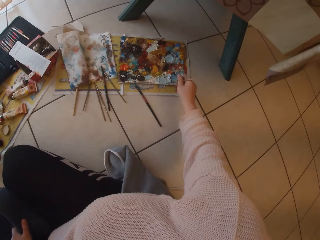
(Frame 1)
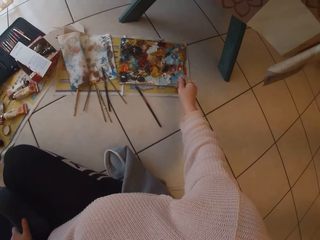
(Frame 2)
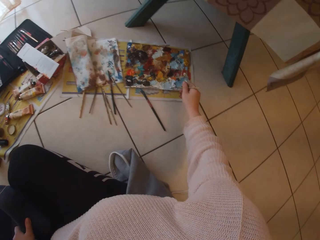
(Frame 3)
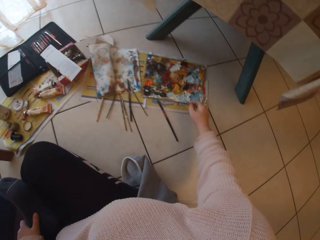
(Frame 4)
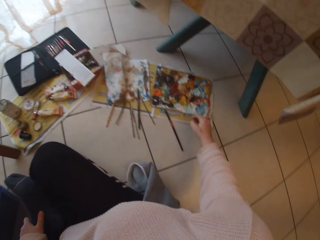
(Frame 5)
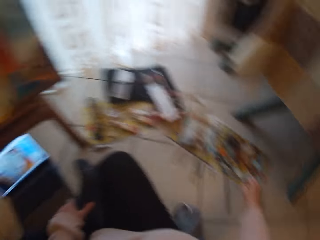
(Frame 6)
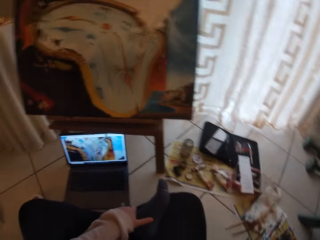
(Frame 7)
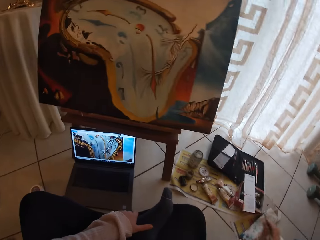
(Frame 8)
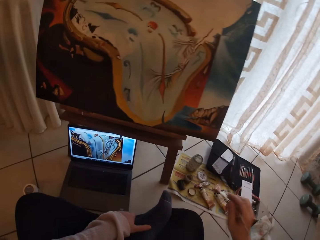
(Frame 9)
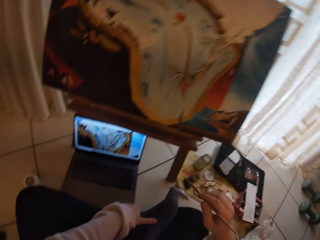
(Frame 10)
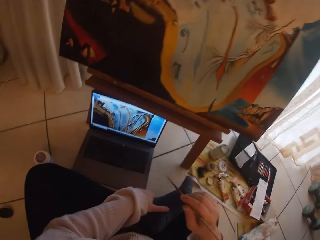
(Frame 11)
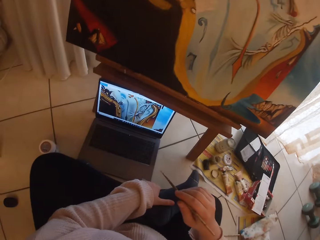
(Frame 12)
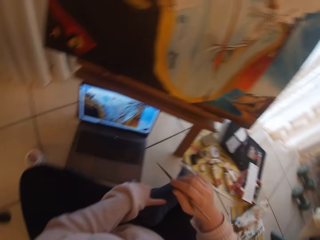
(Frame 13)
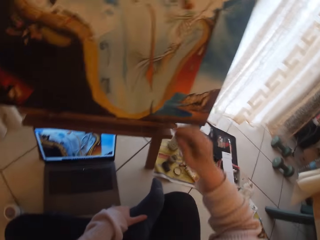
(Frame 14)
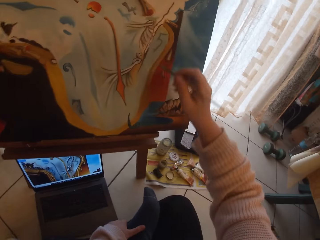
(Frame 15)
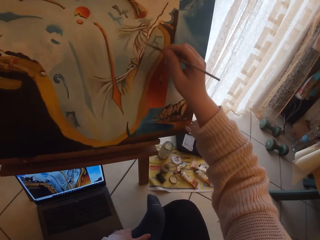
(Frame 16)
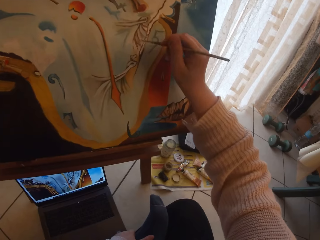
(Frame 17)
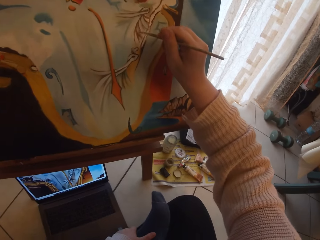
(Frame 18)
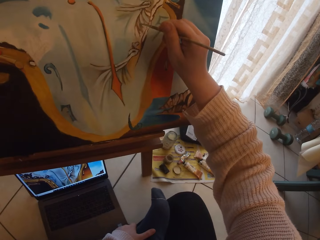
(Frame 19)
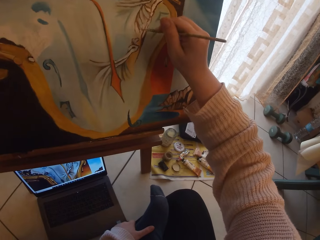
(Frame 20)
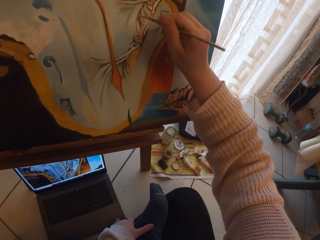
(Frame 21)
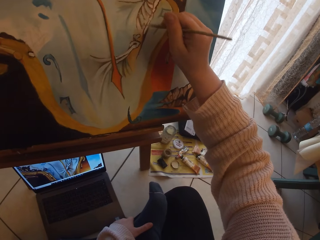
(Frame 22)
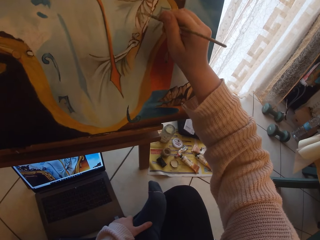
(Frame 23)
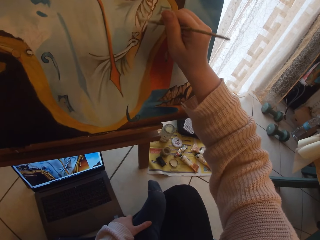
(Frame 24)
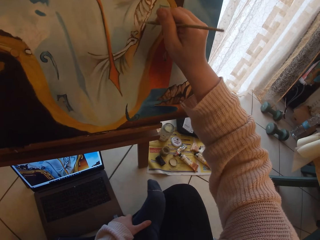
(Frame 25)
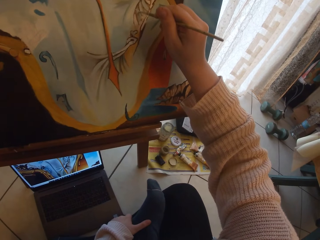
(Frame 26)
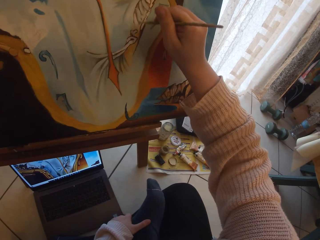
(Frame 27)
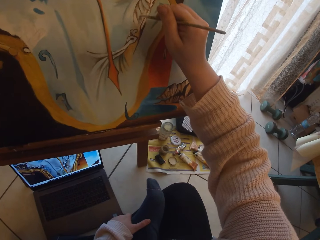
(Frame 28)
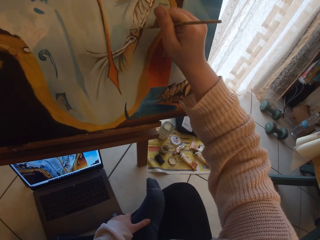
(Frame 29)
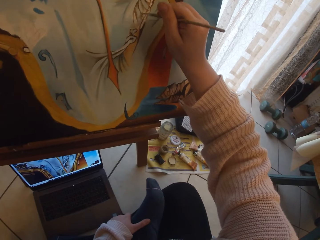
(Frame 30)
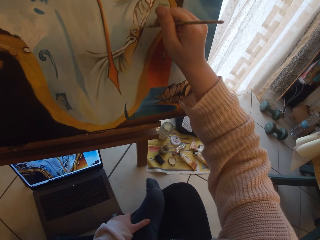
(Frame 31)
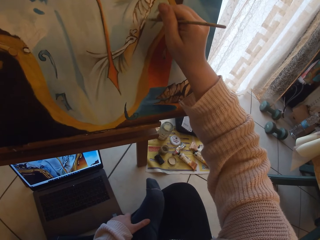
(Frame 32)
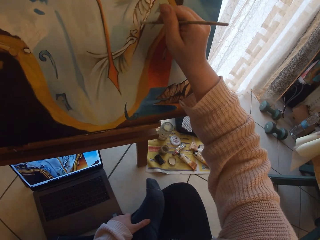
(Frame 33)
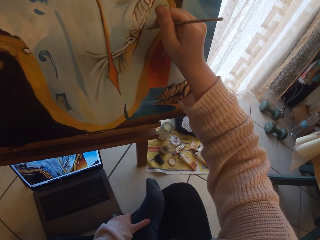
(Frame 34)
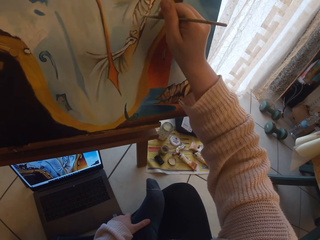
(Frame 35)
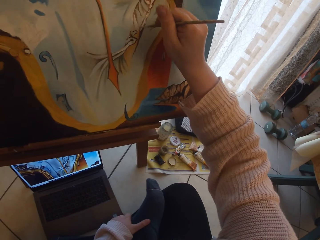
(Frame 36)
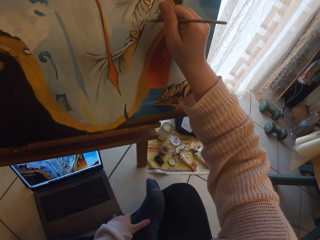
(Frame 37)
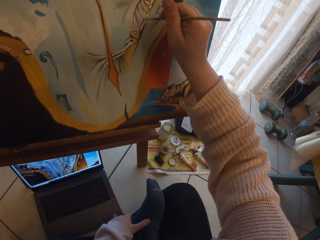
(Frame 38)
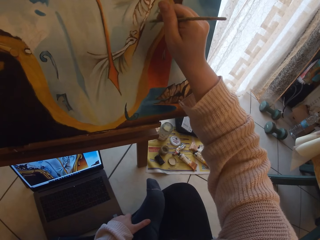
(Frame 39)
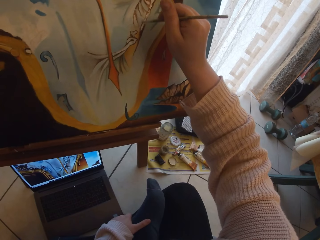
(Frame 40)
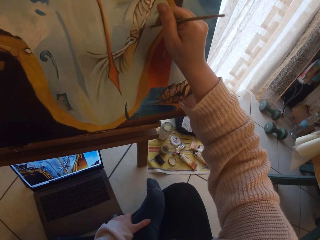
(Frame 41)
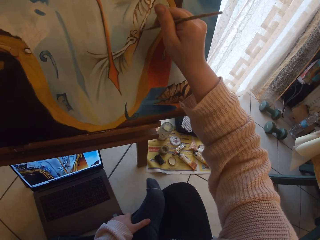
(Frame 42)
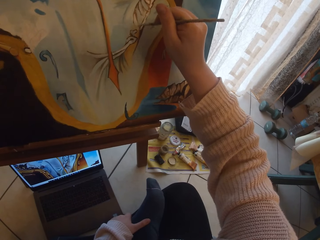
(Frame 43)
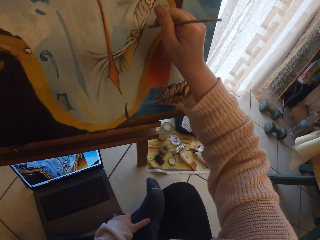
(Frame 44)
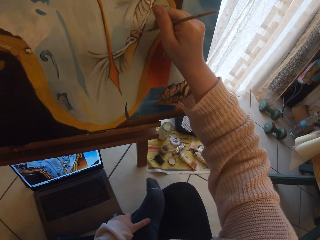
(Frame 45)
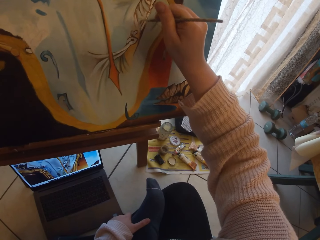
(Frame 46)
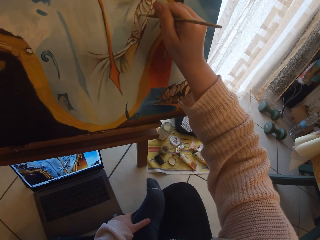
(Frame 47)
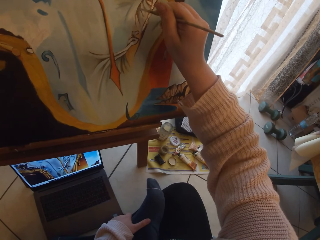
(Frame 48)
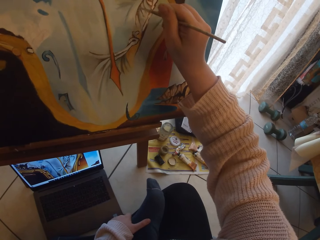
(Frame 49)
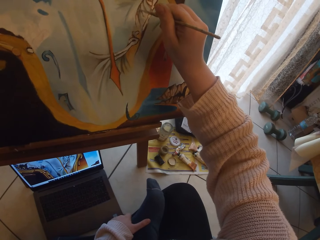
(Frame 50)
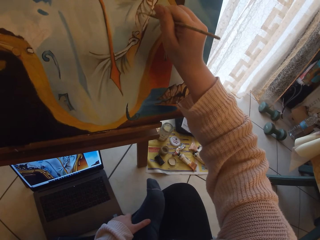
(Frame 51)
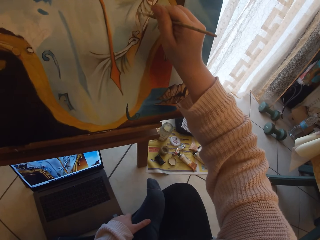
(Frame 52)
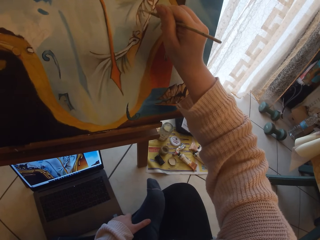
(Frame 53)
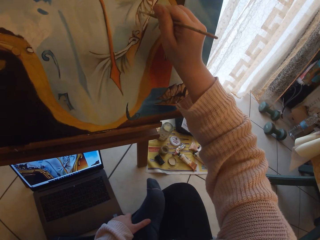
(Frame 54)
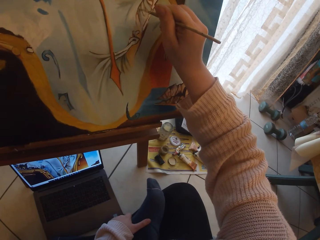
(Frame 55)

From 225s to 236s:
The camera wearer takes some paint from the paint pallet with the paint brush or liner brush. They lean back in the workshop. They paint the paint canvas with the paint brush.

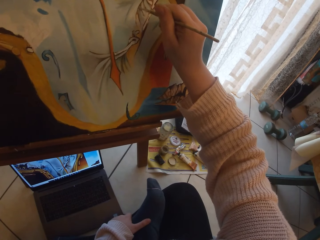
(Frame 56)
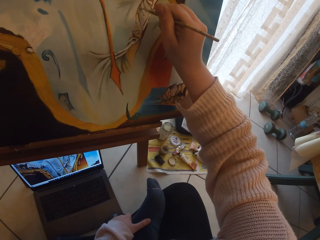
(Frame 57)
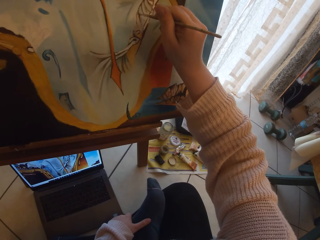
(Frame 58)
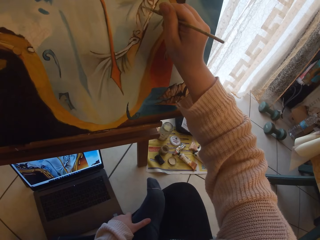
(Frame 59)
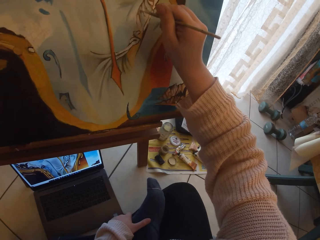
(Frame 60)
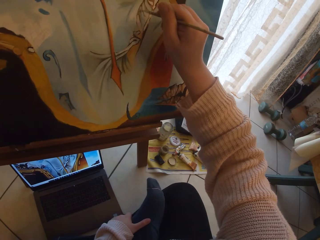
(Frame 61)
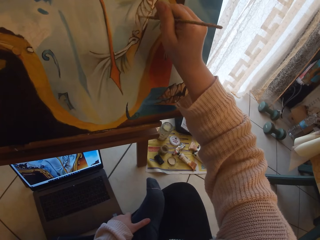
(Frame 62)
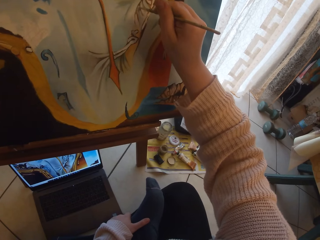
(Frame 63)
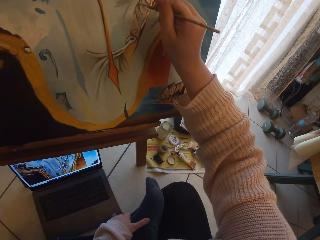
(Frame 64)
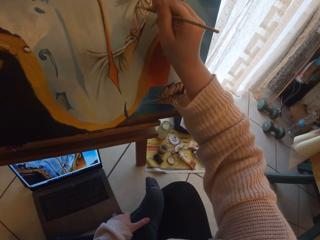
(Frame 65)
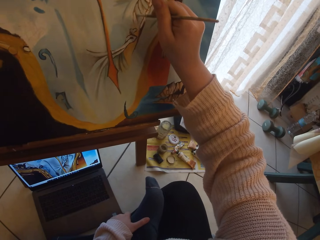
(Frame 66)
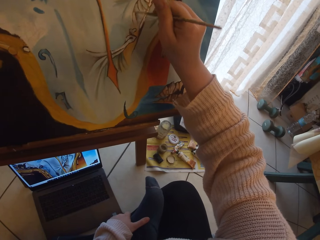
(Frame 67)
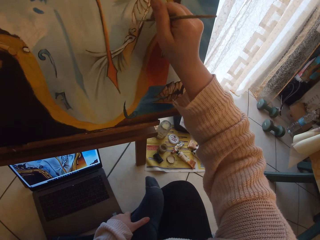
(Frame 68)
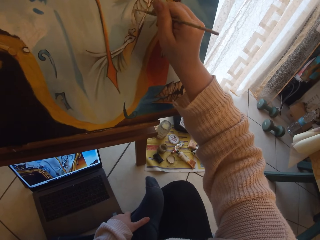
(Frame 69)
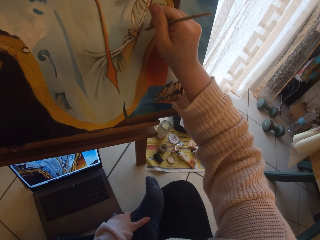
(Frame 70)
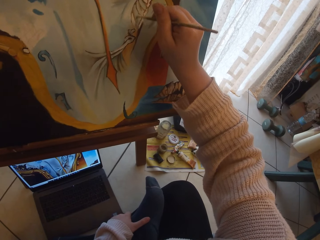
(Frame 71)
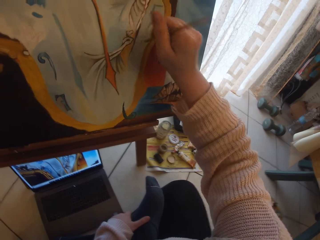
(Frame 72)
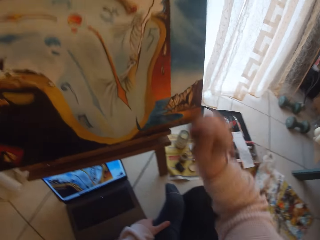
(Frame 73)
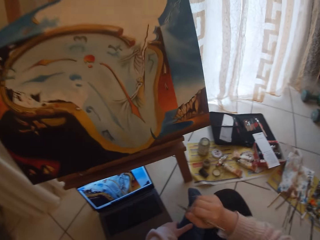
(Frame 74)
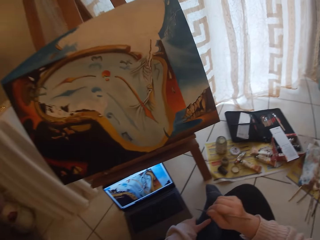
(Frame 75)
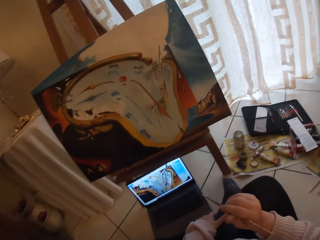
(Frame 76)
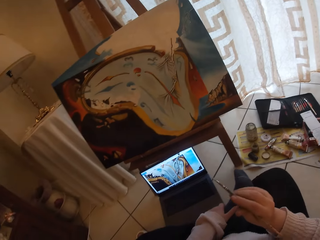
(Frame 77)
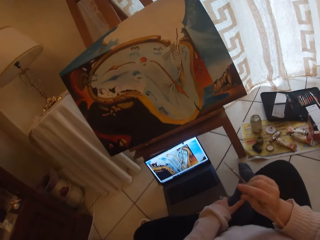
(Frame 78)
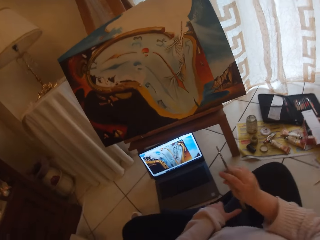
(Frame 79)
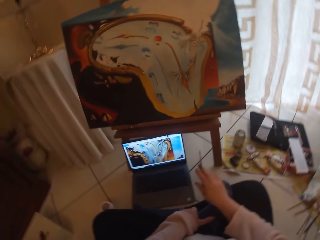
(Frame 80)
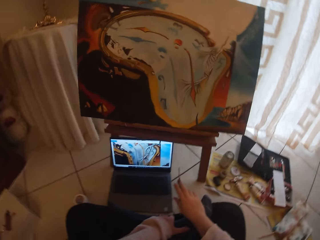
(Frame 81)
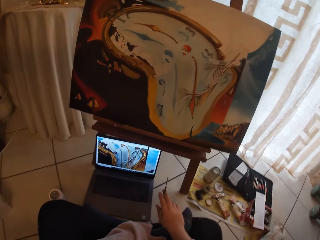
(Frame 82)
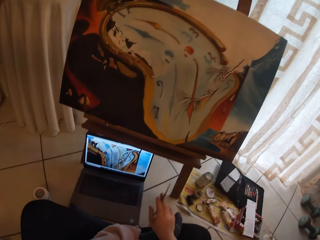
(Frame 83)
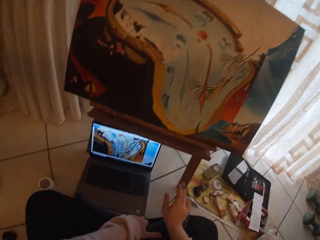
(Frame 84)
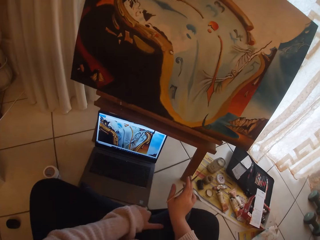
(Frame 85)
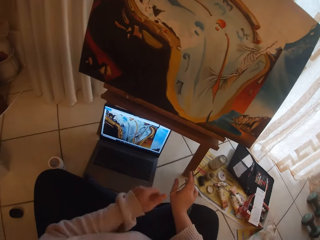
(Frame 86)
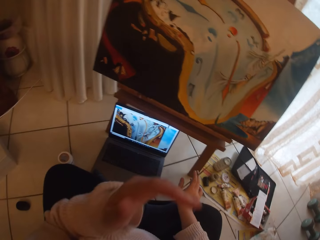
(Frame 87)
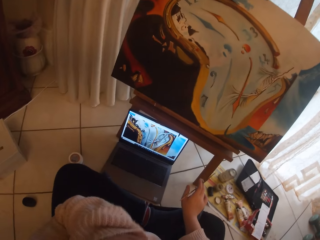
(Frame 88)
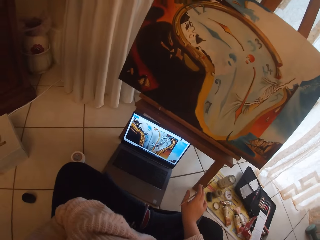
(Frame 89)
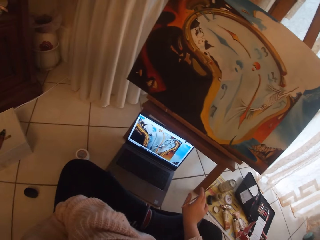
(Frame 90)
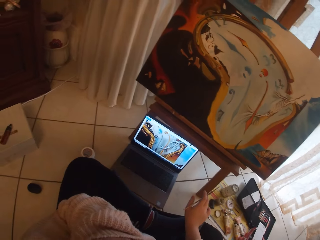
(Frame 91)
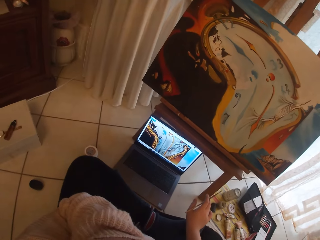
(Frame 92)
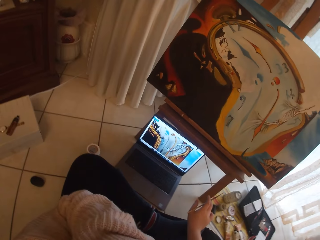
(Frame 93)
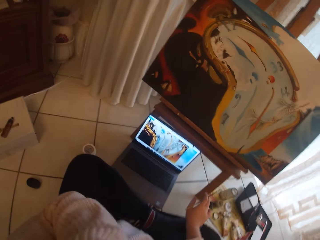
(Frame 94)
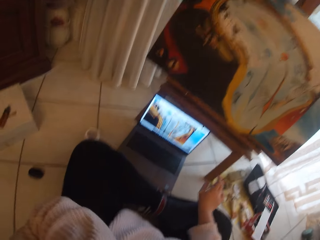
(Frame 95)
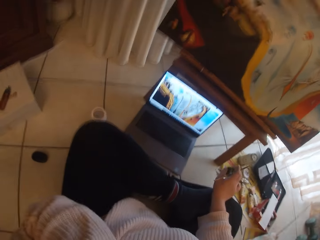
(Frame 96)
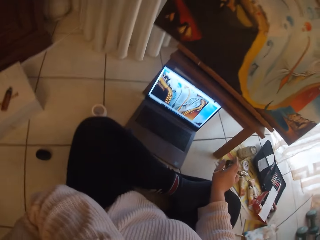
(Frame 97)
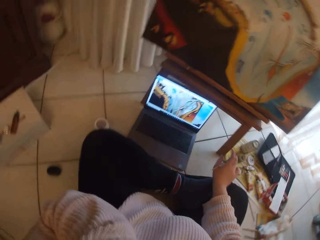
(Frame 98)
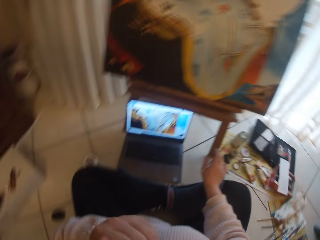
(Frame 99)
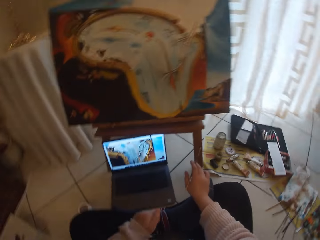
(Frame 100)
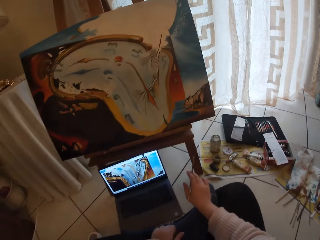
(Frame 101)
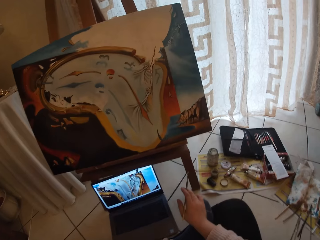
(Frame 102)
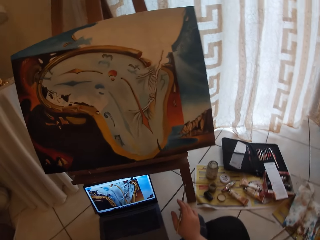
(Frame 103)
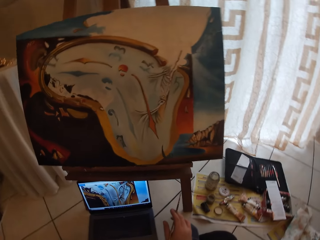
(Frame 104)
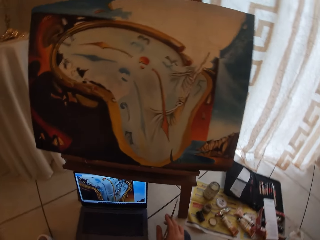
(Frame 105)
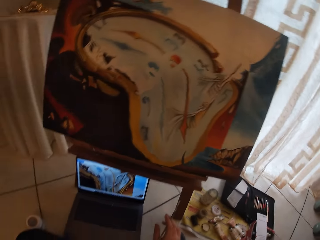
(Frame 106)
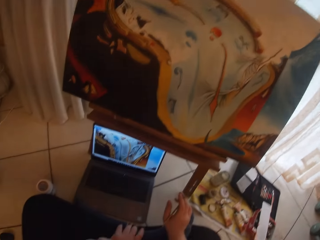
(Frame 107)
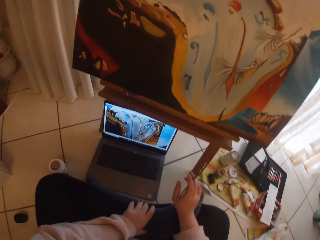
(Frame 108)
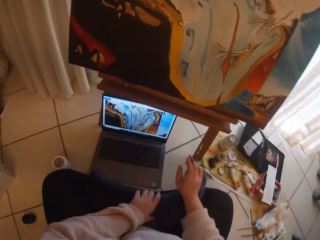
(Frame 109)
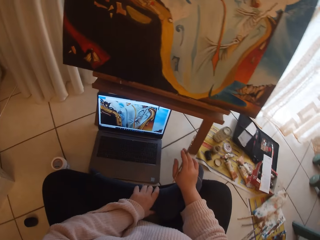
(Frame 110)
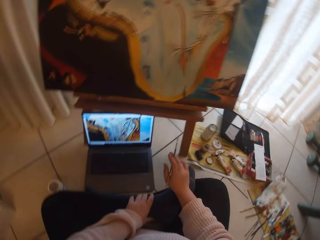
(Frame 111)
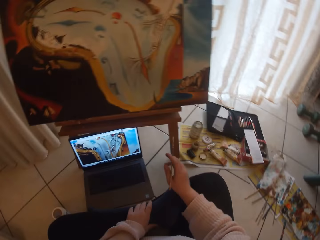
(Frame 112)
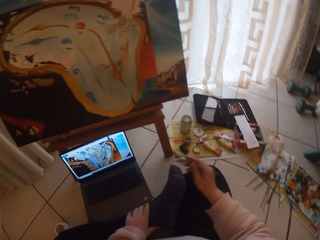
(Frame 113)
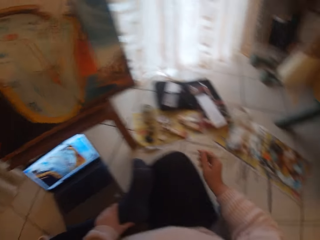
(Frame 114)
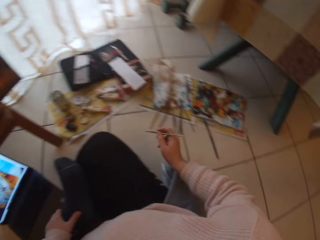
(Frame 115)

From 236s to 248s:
The camera wearer stops painting the paint canvas. She leans back in the workshop. She wipes her face with her left hand.
